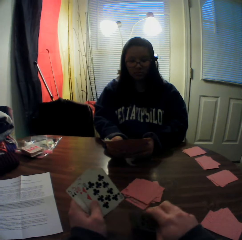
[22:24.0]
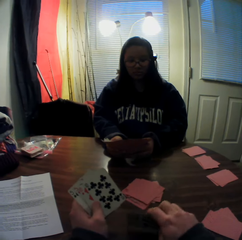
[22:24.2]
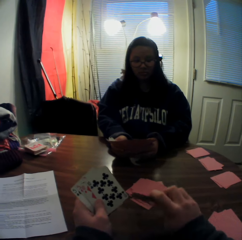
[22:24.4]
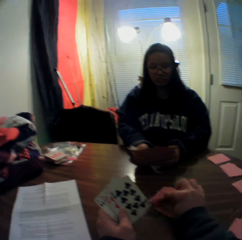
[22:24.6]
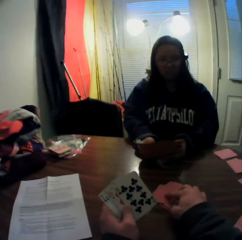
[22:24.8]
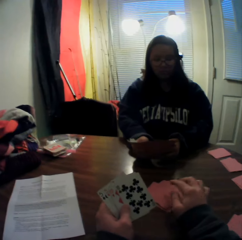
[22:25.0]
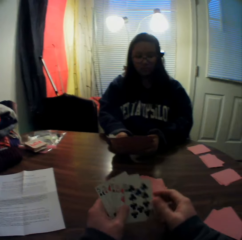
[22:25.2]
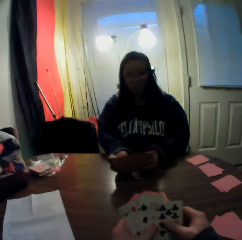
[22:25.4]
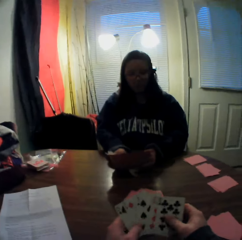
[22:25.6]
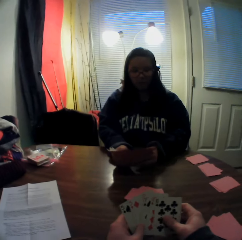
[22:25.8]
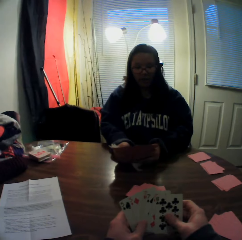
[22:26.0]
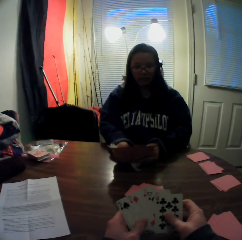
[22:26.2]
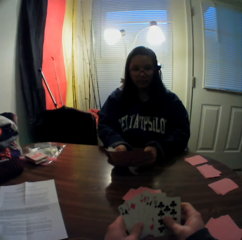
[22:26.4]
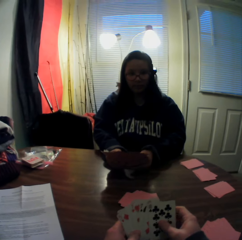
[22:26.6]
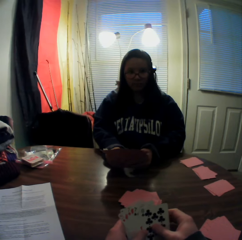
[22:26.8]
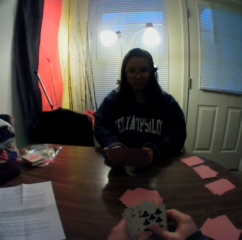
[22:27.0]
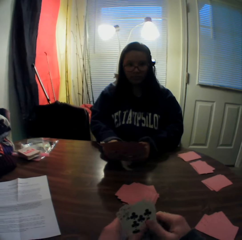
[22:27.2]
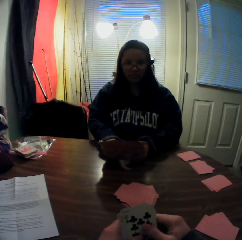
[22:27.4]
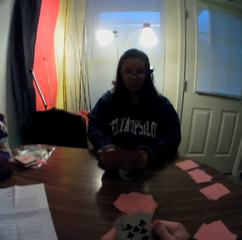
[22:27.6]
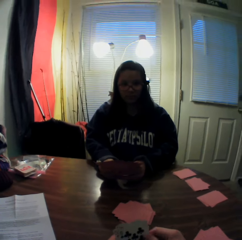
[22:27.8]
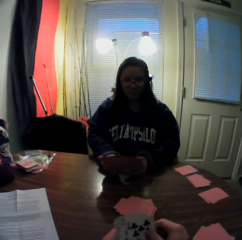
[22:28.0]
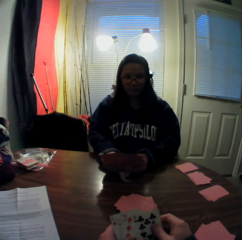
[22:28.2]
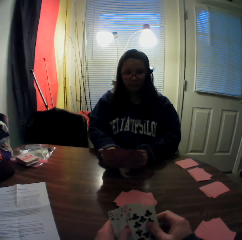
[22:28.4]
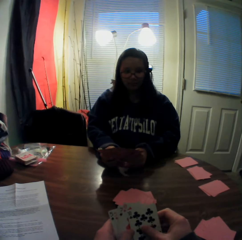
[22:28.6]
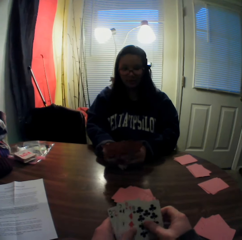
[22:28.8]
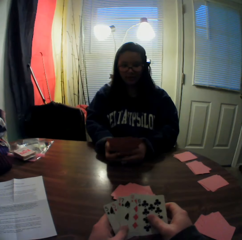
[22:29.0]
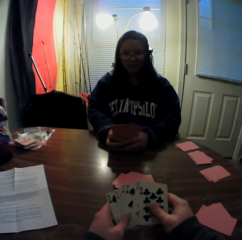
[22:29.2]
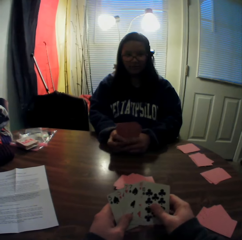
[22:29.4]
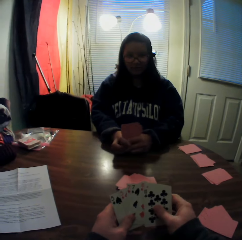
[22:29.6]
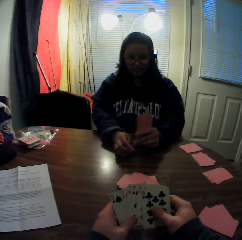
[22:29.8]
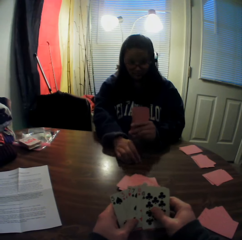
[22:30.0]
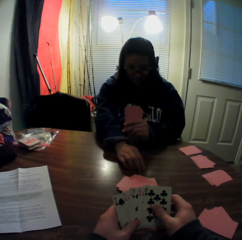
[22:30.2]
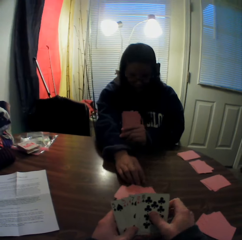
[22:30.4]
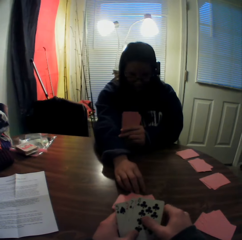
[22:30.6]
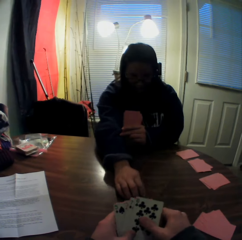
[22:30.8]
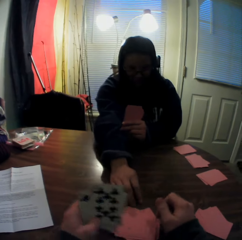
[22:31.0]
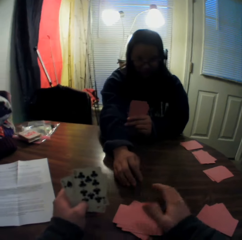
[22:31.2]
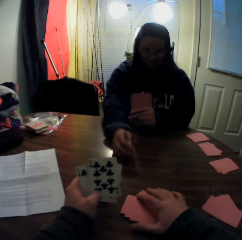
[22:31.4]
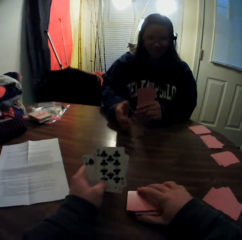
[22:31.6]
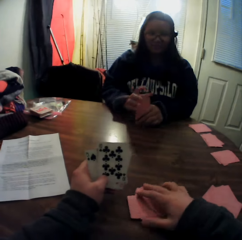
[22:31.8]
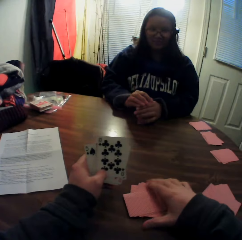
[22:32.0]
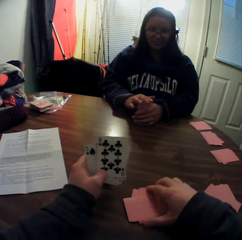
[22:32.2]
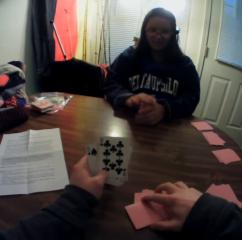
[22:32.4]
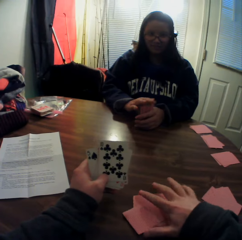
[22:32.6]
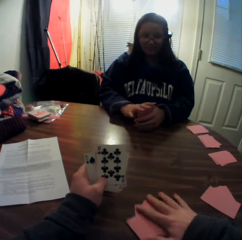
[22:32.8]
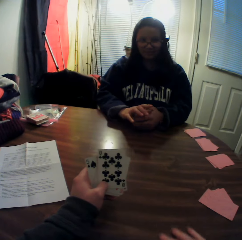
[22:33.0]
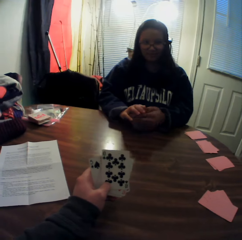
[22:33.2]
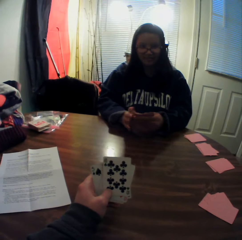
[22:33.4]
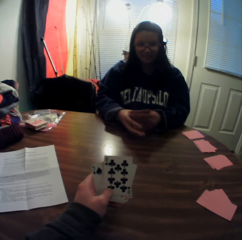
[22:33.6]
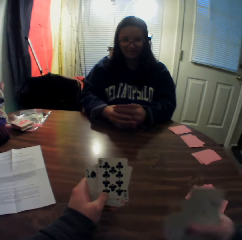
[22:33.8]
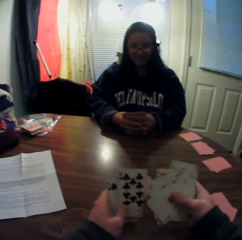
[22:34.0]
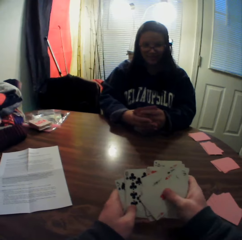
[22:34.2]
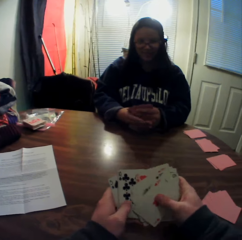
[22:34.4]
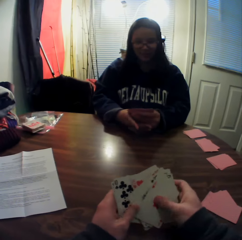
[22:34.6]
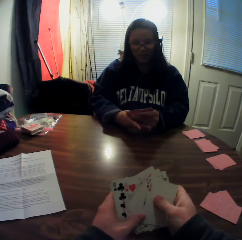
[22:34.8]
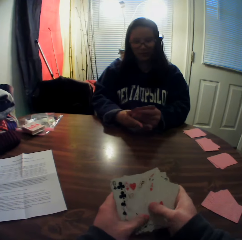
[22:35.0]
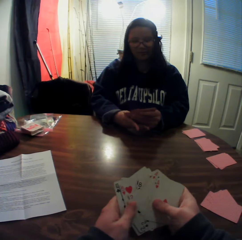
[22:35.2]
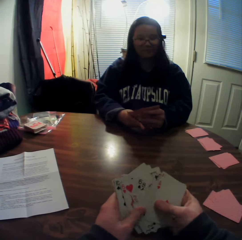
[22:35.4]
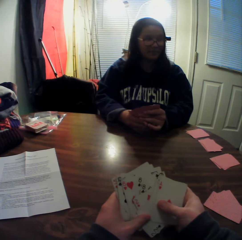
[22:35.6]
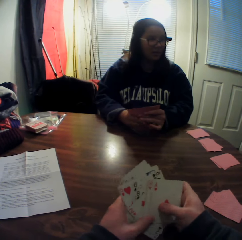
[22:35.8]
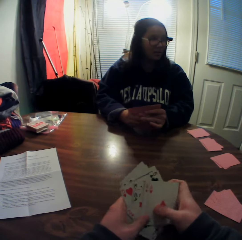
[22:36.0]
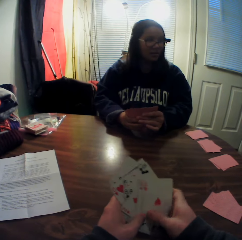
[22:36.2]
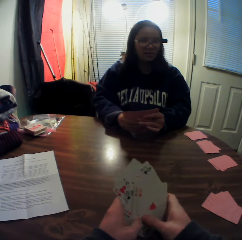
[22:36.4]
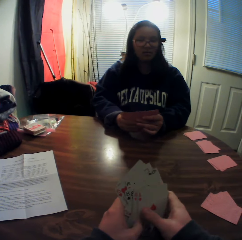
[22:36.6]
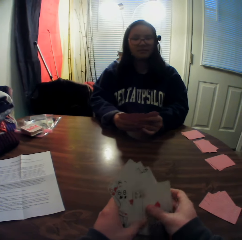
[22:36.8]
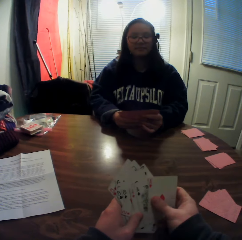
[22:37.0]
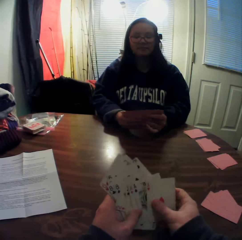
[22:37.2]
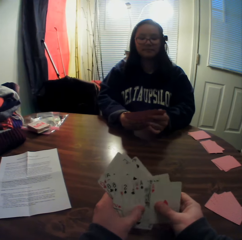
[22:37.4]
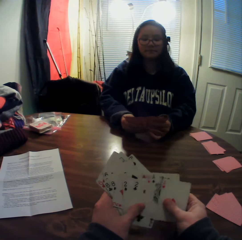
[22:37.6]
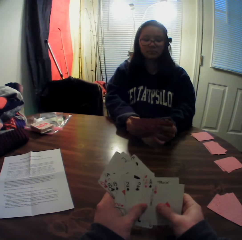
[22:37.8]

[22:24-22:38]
The camera wearer picks cards from the stack of cards in his hands with his right hand. He drops the card onto the table. He slides the cards. A woman holds the card. The woman moves the stack of cards on the table with her right hand. The woman stretches her hand. The camera wearer packs the stack of cards on the table with his right hand. He grabs the cards. He adds the stack of cards to the stack of cards in his hands. He picks the cards. He flips through the stack of cards in his hands. He slides the cards.

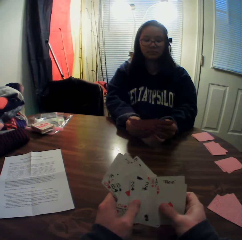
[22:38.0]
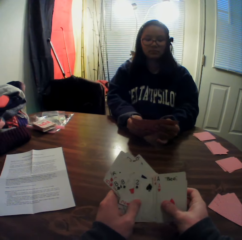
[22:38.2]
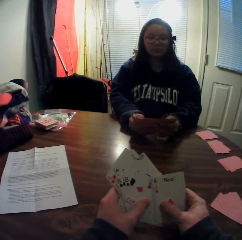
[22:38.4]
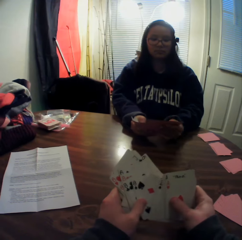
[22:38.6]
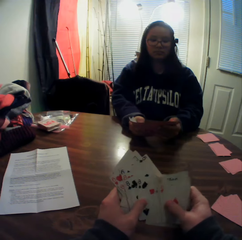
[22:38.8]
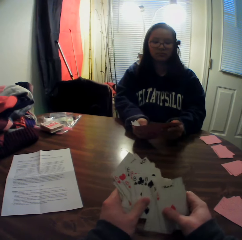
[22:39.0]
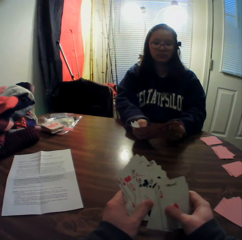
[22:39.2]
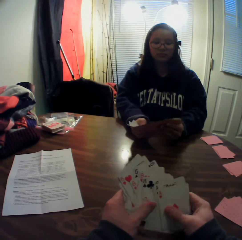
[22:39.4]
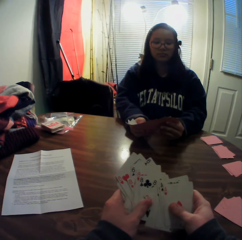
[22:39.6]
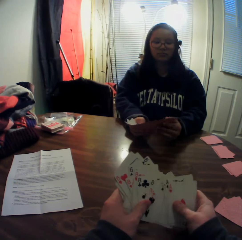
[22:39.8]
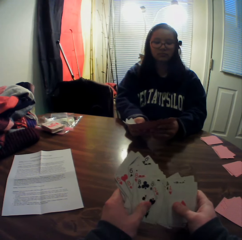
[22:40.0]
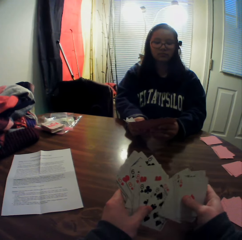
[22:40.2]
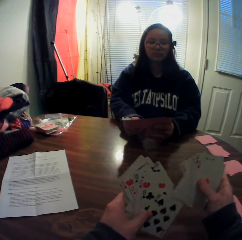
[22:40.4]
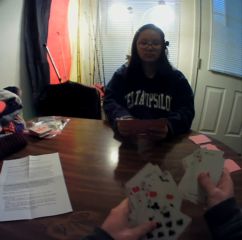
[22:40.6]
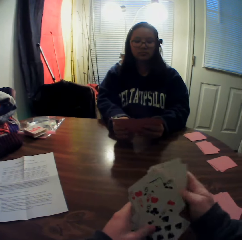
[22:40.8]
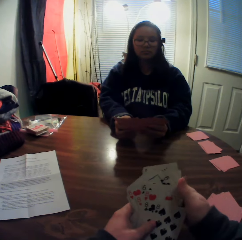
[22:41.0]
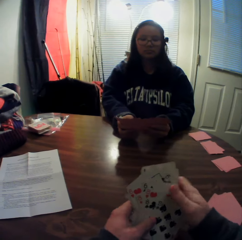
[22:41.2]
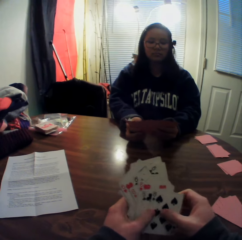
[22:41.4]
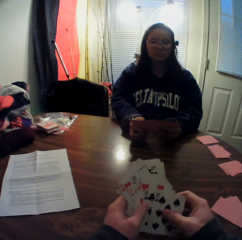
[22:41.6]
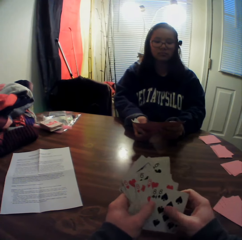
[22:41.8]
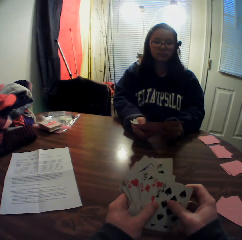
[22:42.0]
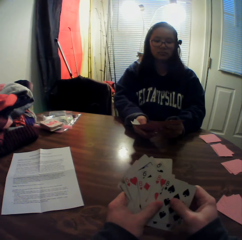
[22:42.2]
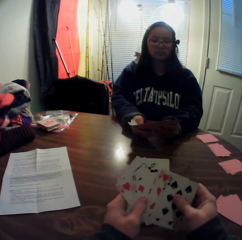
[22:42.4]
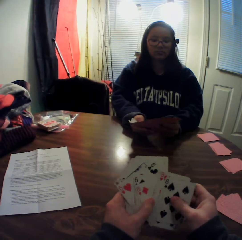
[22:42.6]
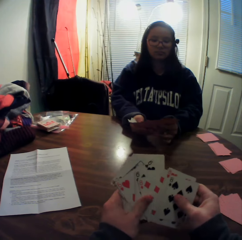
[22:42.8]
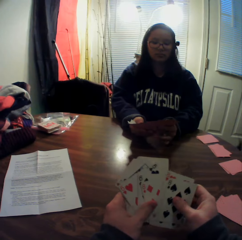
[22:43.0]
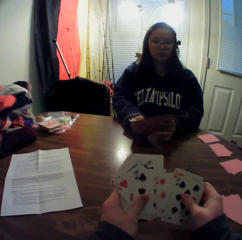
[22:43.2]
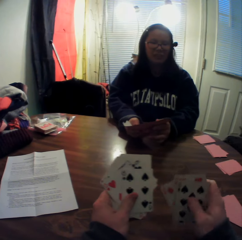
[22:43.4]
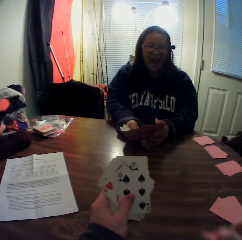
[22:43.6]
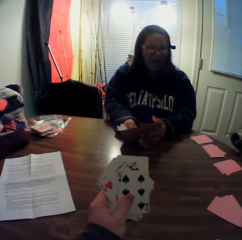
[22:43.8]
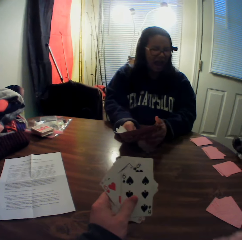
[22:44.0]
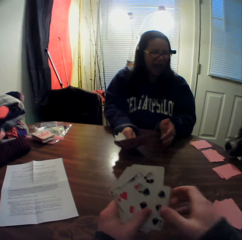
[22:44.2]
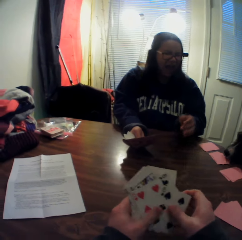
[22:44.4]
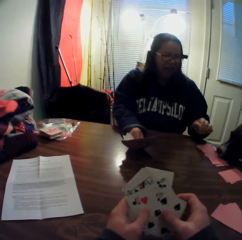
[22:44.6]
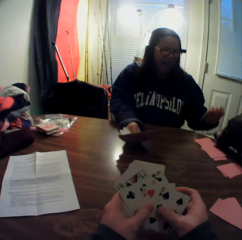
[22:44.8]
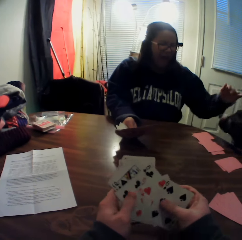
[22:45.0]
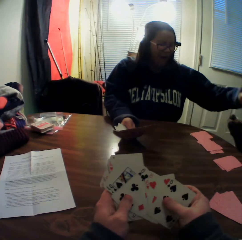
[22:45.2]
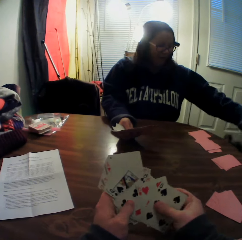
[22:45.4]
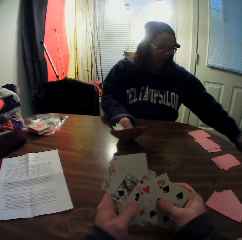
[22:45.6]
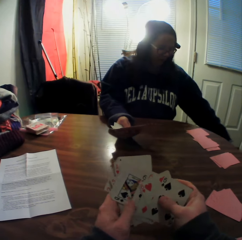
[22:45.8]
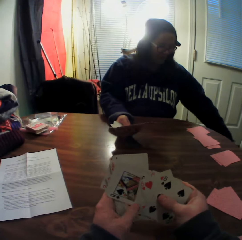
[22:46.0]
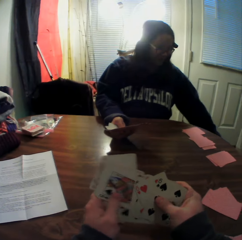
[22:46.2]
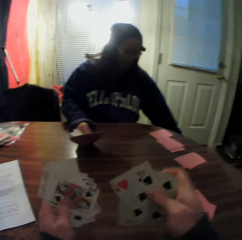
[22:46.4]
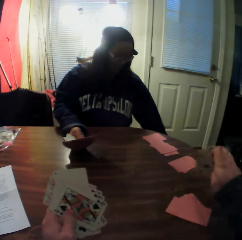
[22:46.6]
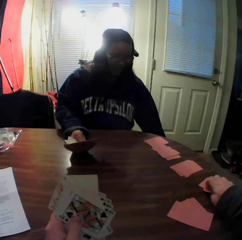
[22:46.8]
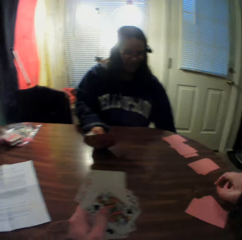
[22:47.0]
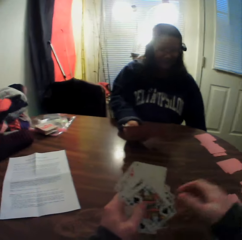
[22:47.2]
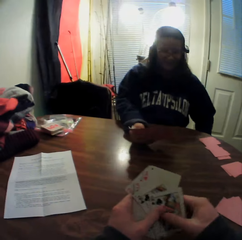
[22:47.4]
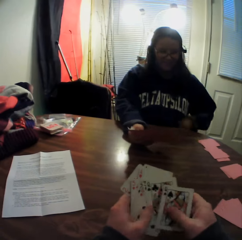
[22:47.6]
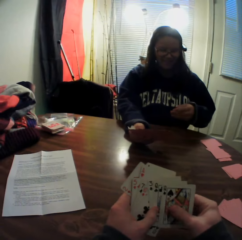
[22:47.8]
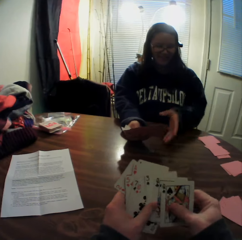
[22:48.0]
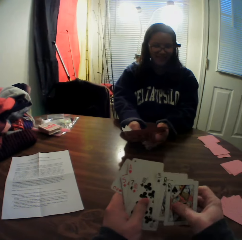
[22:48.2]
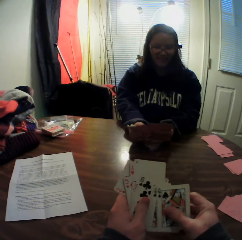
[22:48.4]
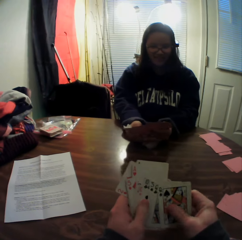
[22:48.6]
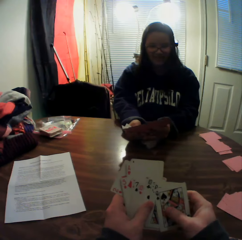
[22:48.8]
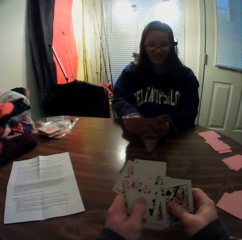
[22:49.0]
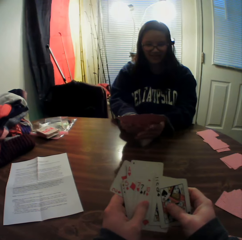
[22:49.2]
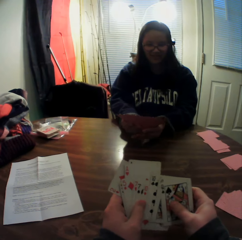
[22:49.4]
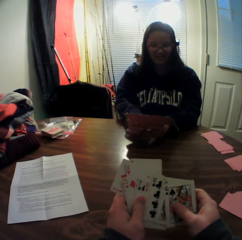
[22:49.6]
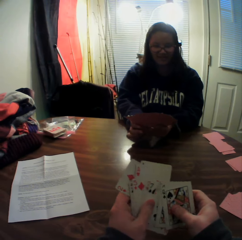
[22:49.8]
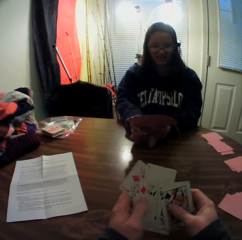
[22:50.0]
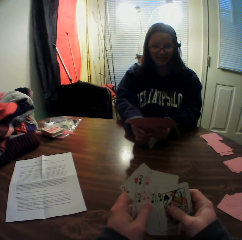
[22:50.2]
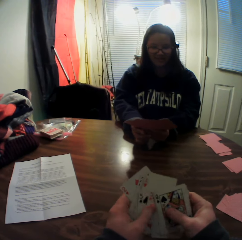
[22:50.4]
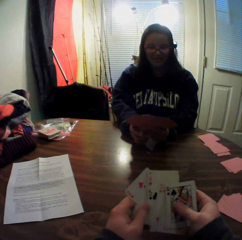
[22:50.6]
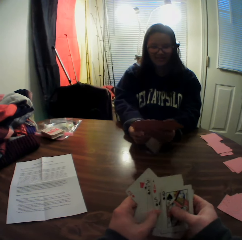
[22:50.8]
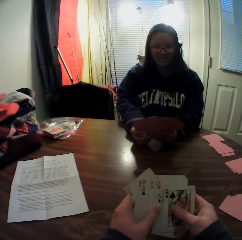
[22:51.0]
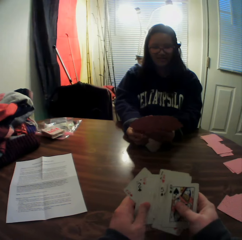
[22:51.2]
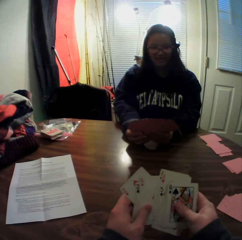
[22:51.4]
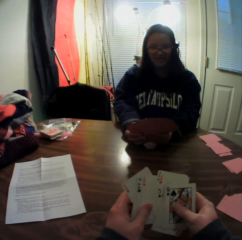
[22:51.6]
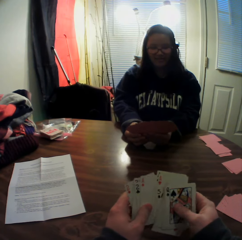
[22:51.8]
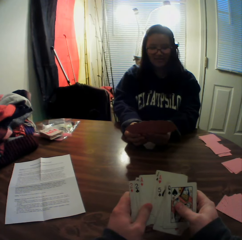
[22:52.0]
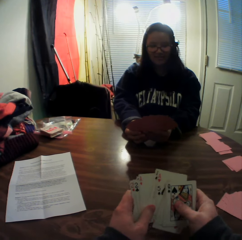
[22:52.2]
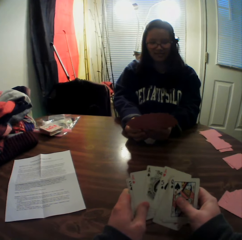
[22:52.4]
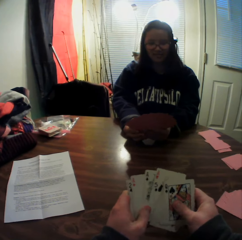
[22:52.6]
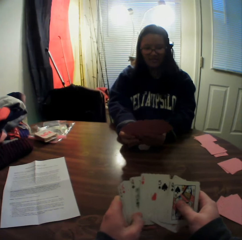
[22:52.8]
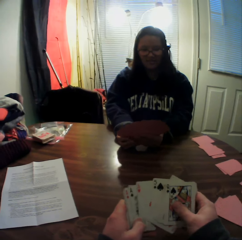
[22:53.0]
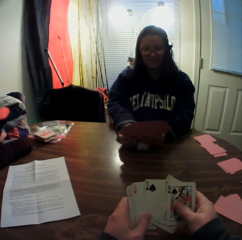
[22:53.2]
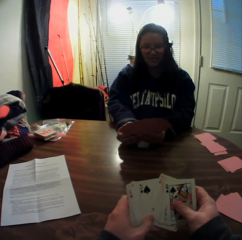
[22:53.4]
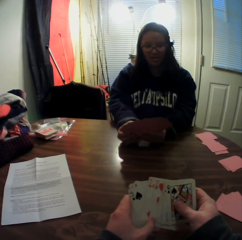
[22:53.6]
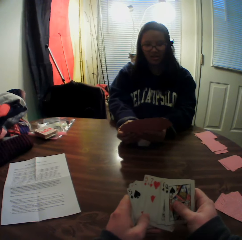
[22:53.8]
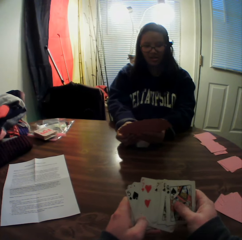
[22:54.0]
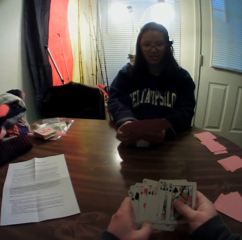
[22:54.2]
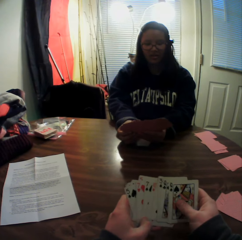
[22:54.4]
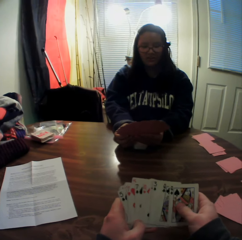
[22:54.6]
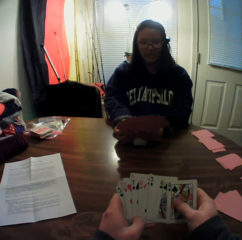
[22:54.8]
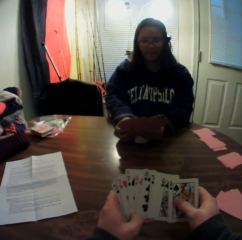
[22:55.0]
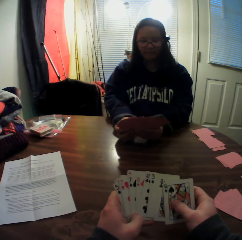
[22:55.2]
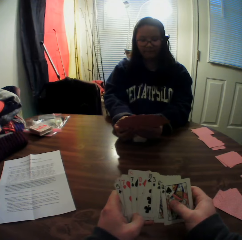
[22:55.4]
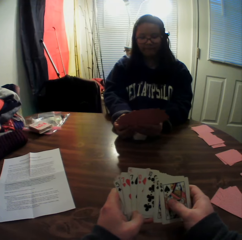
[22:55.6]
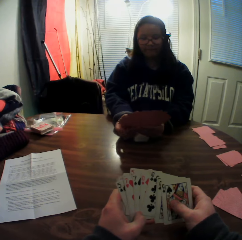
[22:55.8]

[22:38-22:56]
A woman holds the card. The camera wearer slides the cards. He changes the cards. The woman holds the card. The camera wearer picks cards from the stack of cards in his hands with his right hand. A black dog walks to the table. The camera wearer places the cards onto the table. The woman drops the card. The camera wearer flips through the stack of cards in his hands. Another woman pets the black dog with her left hand. The camera wearer picks cards from the stack of cards in his hands with his right hand. He places the cards onto the table. He flips through the stack of cards in his hands. The other woman flips through the stack of cards in her hands.
